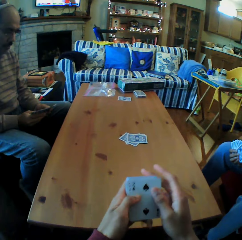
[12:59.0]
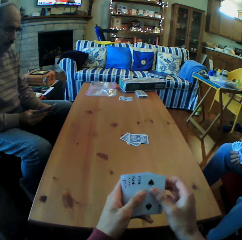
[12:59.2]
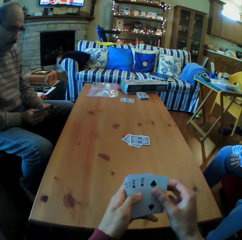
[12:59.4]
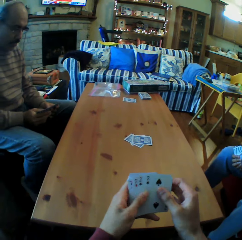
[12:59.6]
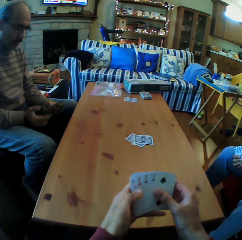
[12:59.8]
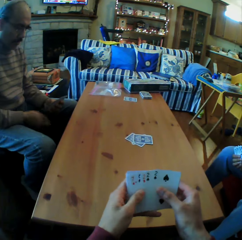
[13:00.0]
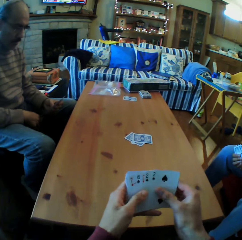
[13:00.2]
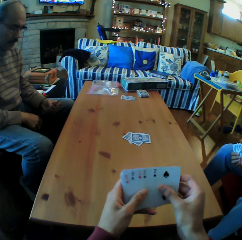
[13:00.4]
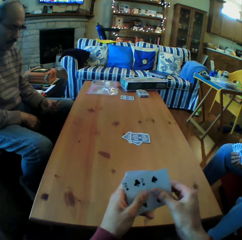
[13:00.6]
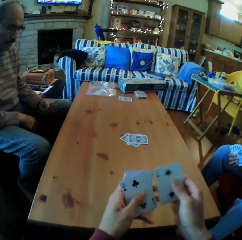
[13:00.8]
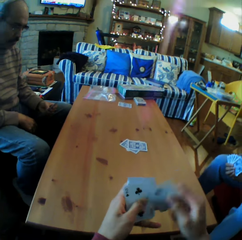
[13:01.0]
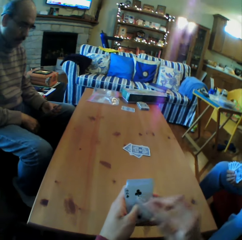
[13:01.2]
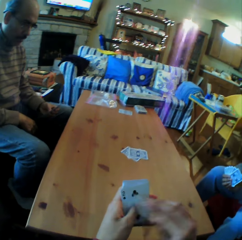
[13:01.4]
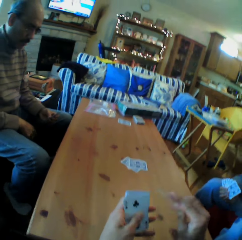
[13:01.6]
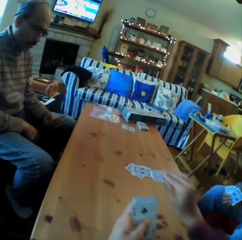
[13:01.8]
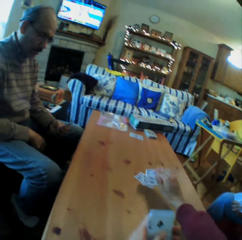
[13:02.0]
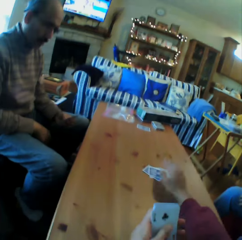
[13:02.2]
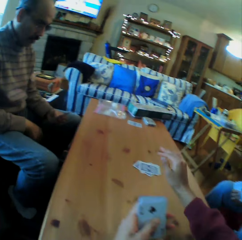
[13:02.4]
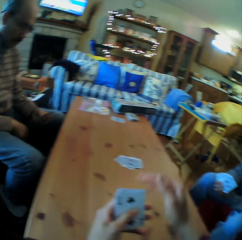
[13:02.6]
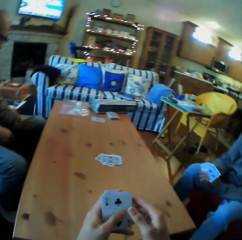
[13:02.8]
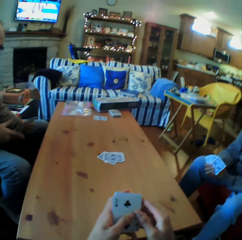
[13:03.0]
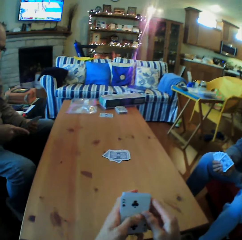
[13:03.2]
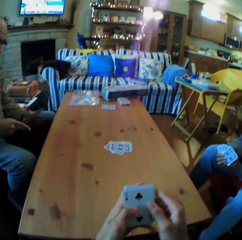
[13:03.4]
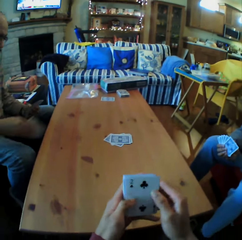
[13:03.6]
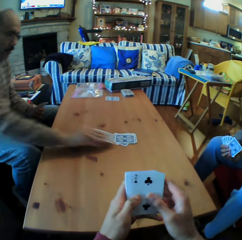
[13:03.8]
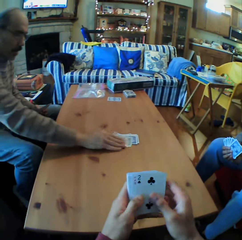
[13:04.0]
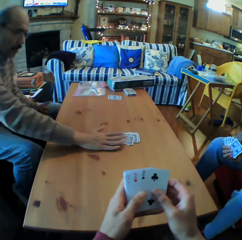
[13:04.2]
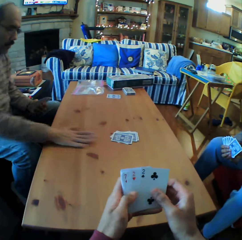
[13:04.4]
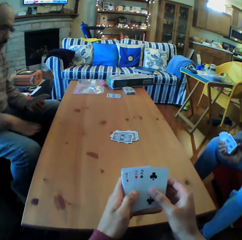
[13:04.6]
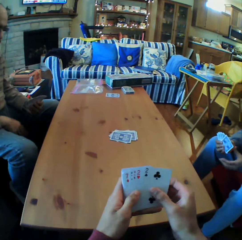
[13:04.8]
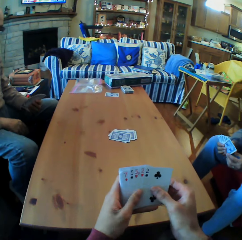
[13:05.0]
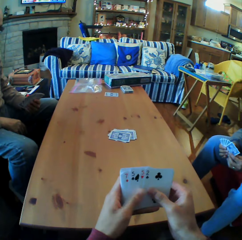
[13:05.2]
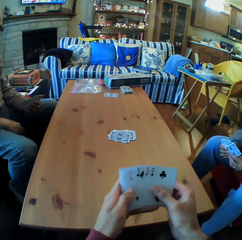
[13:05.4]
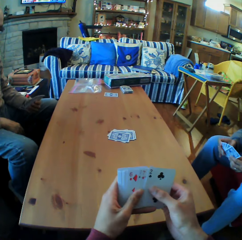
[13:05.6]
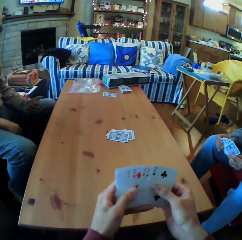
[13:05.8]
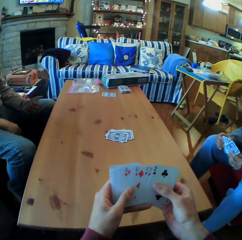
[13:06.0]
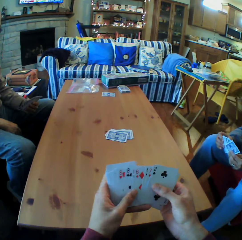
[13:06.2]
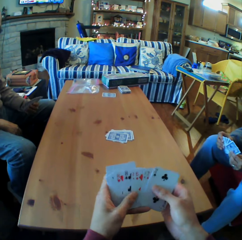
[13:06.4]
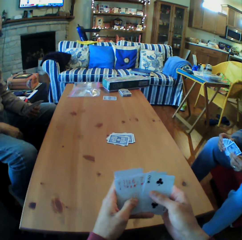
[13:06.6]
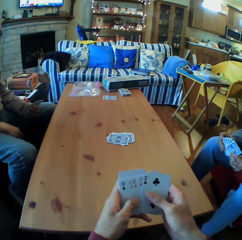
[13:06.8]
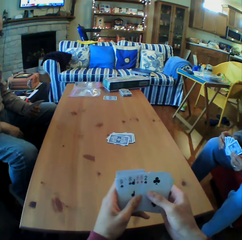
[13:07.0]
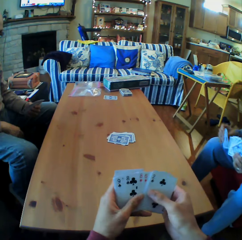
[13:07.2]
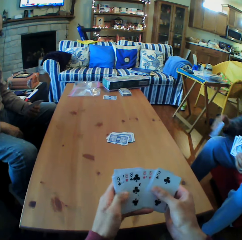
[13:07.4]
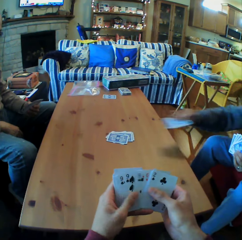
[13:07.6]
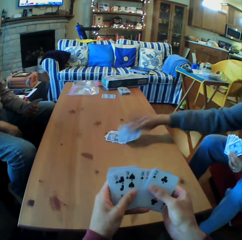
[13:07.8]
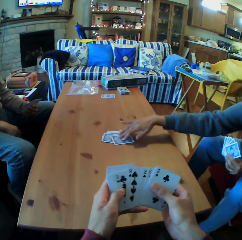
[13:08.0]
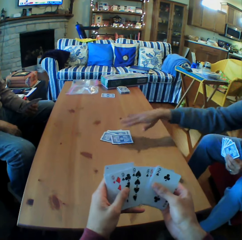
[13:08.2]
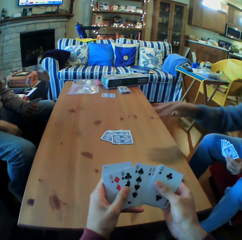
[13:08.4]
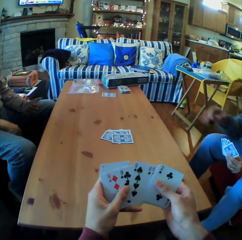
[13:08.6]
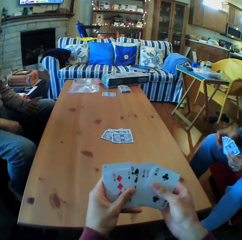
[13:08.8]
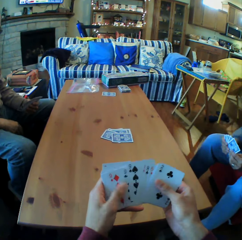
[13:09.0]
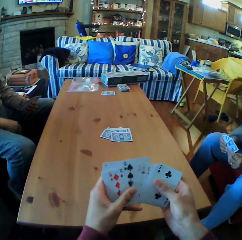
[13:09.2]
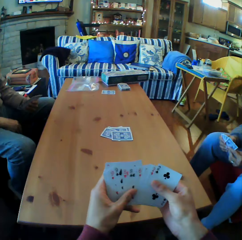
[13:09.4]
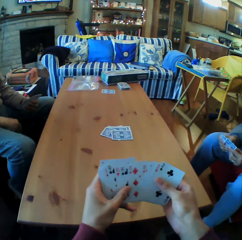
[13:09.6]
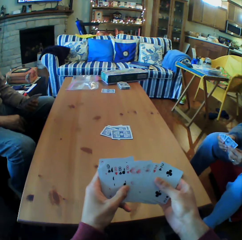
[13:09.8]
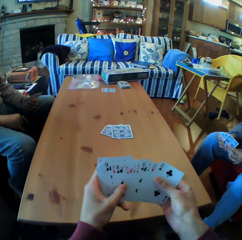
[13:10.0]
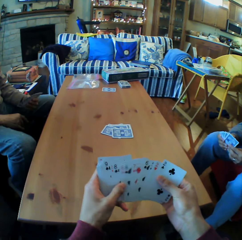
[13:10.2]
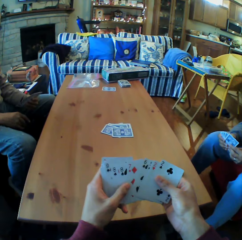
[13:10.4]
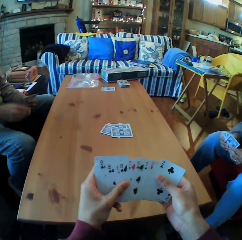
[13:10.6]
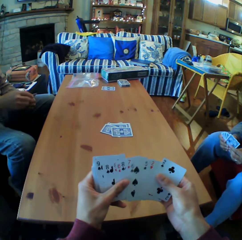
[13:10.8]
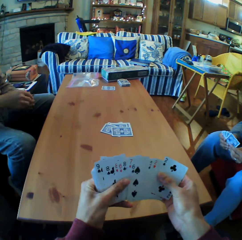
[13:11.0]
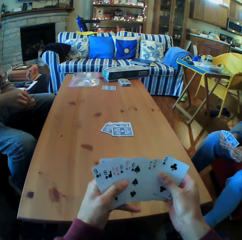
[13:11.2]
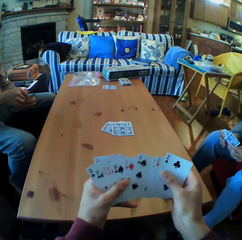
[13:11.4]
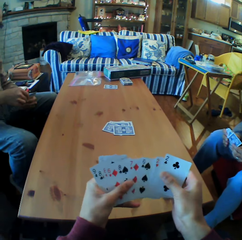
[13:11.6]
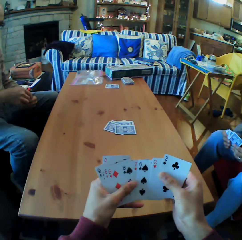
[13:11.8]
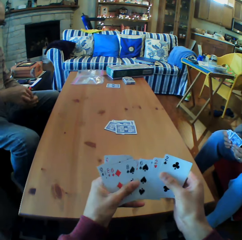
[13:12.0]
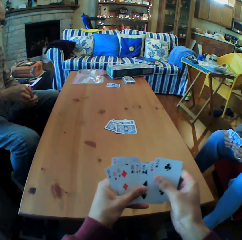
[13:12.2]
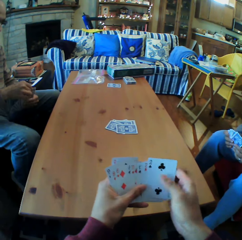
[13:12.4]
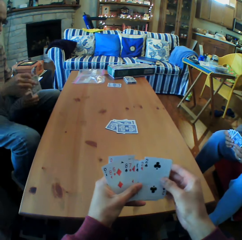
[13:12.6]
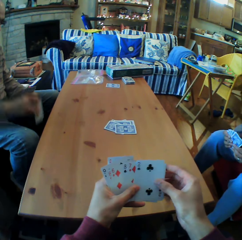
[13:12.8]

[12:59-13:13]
The camera wearer moves the cards on his hands. He puts the card on the table. A man picks up the card from the table. The camera wearer moves the cards on his hands. A woman puts the card on the table. The camera wearer moves the cards on his hands. He looks at the cards on his hands.

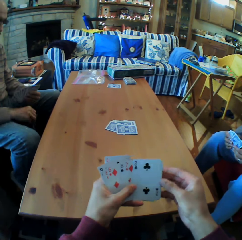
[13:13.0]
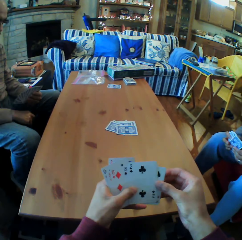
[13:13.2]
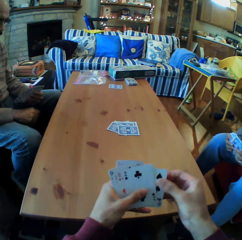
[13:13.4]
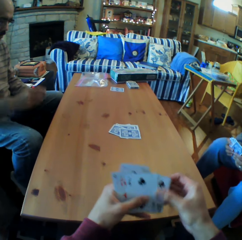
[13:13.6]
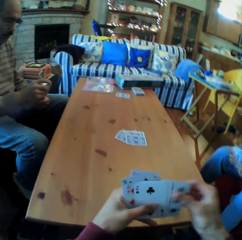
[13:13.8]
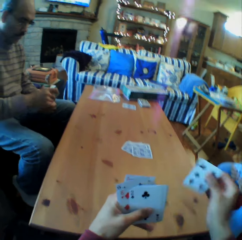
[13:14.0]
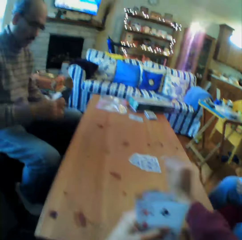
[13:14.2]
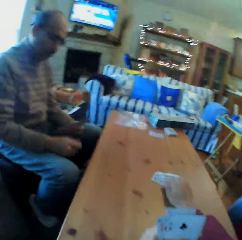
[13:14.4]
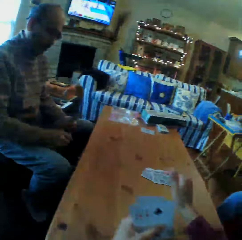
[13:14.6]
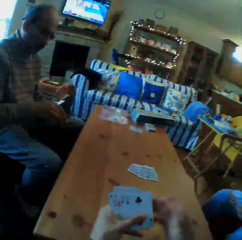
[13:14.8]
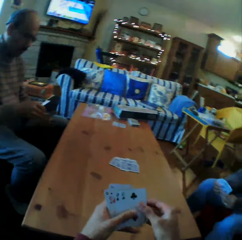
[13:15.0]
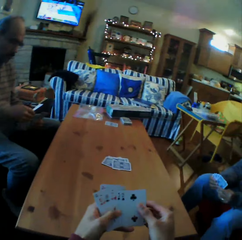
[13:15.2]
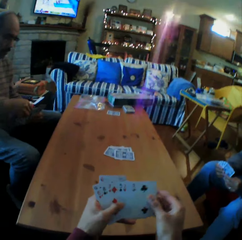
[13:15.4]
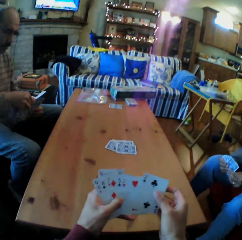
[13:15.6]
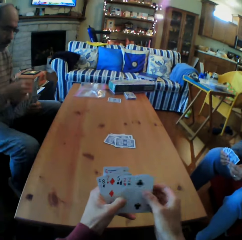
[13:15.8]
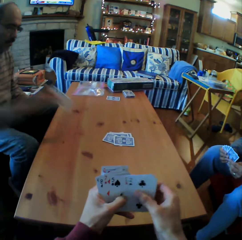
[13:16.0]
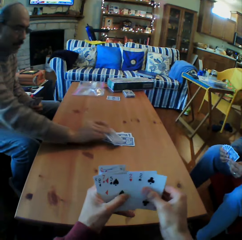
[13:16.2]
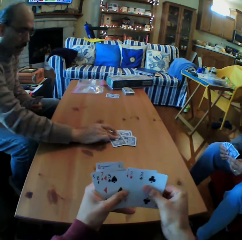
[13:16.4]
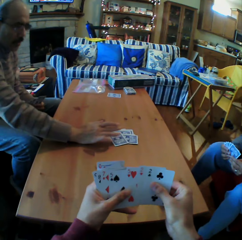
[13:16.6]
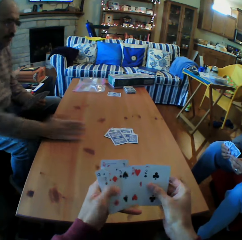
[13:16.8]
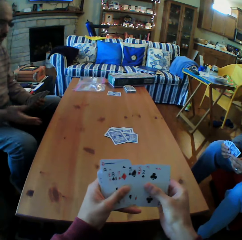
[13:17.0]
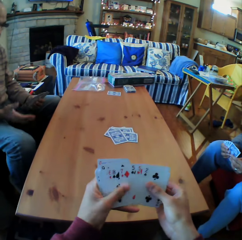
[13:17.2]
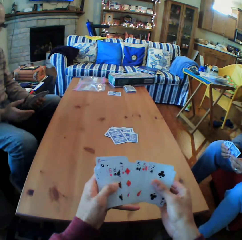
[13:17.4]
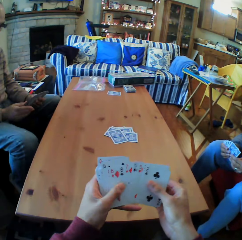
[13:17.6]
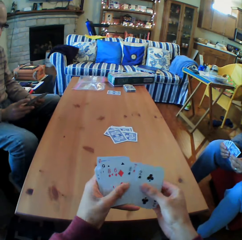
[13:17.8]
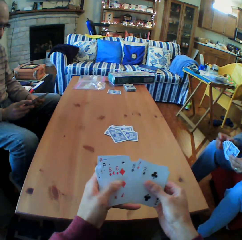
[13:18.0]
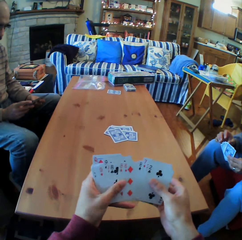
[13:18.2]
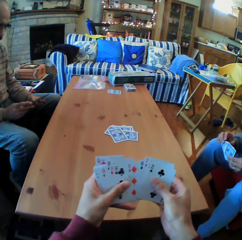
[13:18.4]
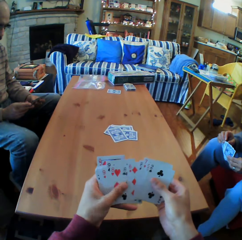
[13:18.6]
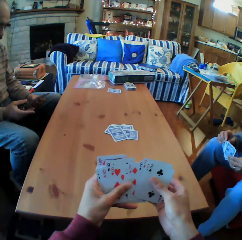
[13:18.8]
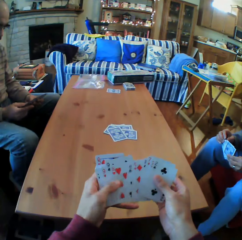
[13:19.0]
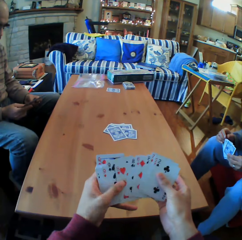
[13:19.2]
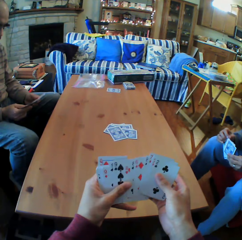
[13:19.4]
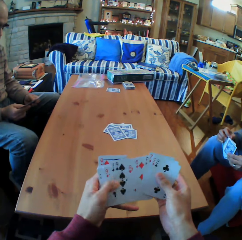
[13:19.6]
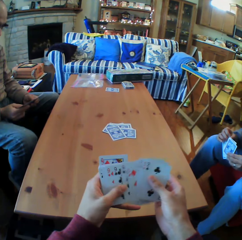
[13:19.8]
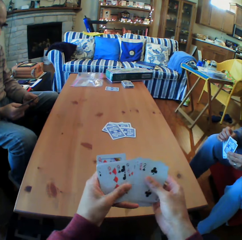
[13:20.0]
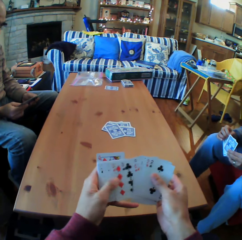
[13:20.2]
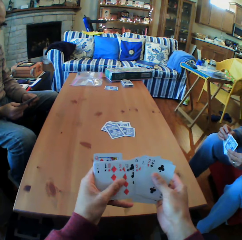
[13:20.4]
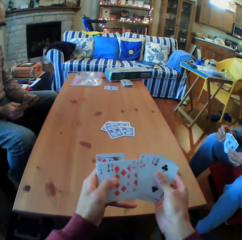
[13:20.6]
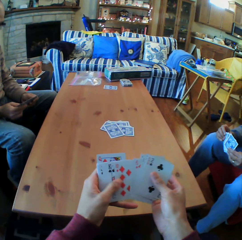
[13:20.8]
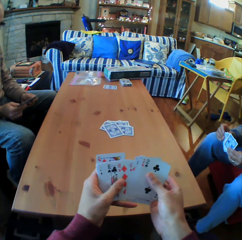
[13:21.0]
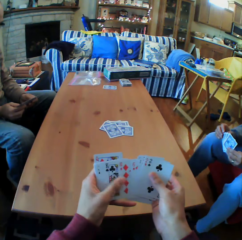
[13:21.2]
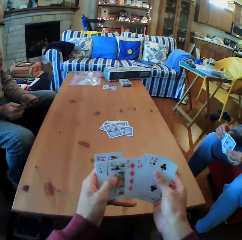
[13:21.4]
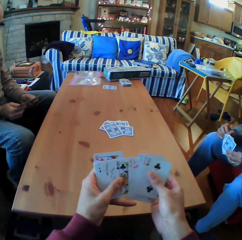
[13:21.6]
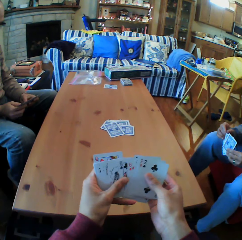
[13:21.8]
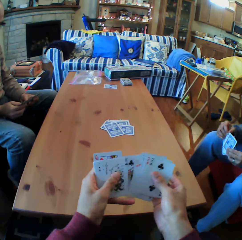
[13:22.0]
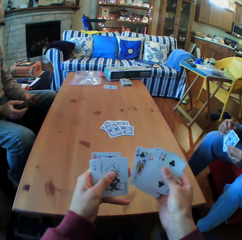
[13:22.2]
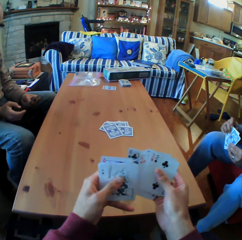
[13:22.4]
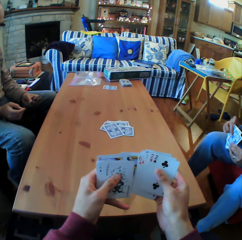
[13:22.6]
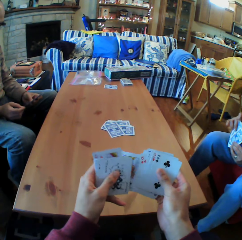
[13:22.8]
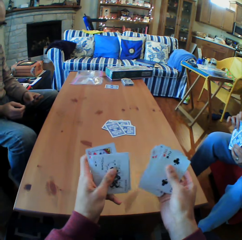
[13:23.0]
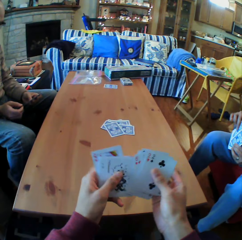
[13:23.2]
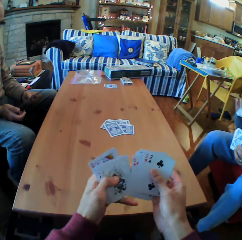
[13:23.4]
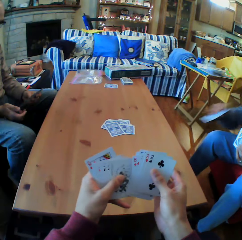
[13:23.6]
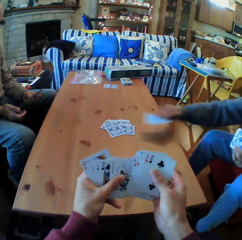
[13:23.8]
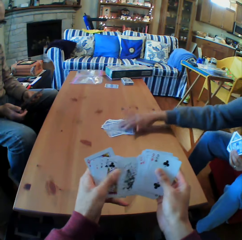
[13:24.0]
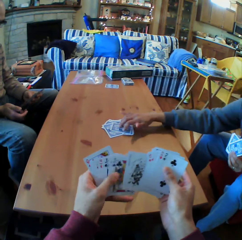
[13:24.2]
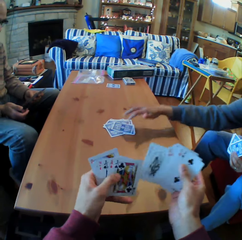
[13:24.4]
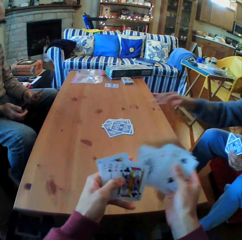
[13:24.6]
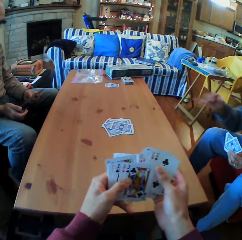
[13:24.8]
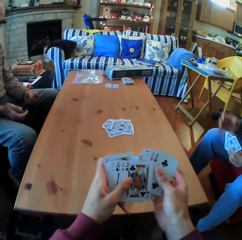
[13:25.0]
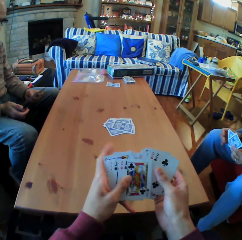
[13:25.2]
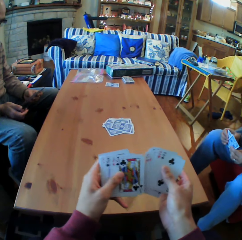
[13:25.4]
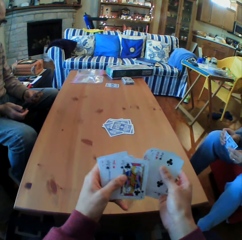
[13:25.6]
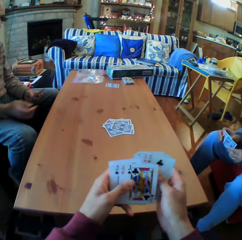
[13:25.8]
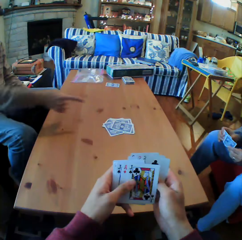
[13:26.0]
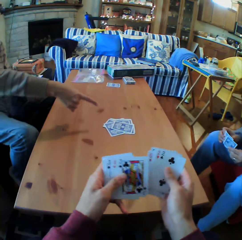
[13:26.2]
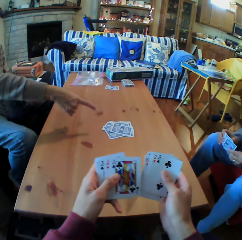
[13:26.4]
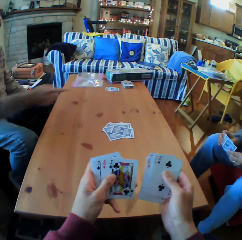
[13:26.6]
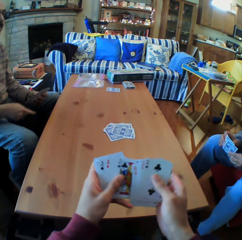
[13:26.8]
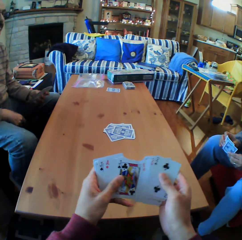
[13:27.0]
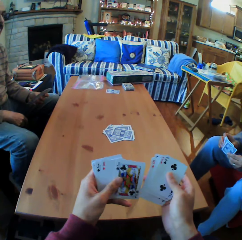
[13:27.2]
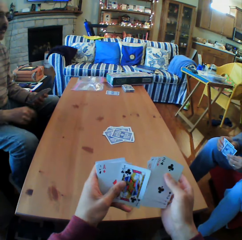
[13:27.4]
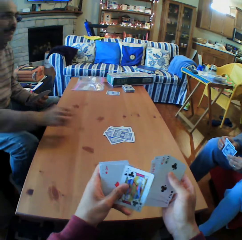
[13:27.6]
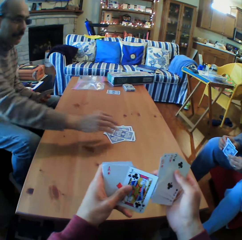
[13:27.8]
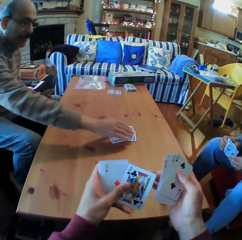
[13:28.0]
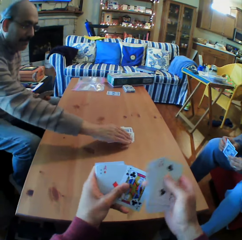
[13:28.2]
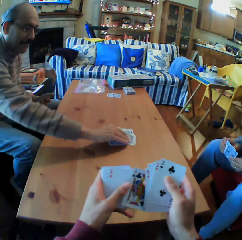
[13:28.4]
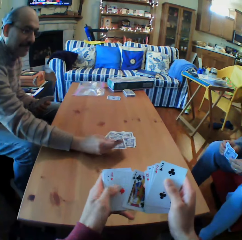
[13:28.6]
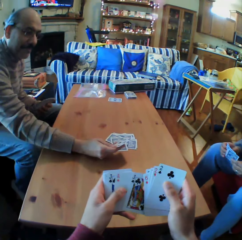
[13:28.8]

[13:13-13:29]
The camera wearer puts the card on the table. A man puts the card on the table. The camera wearer moves the cards on the table. They shuffle the cards. A woman puts the cards on the table. The man points at the cards on the table and picks up the cards on the table.
